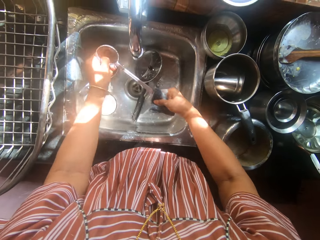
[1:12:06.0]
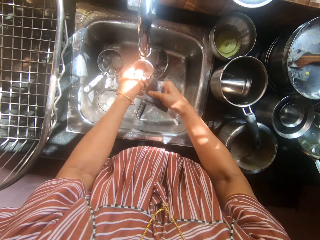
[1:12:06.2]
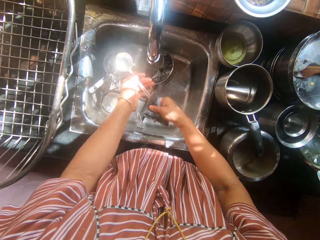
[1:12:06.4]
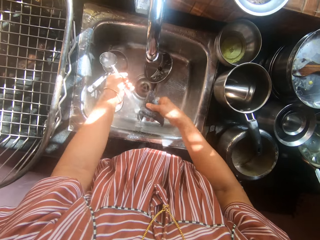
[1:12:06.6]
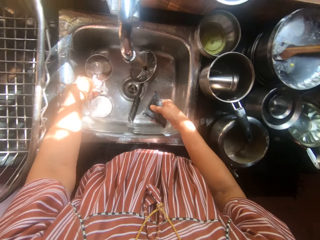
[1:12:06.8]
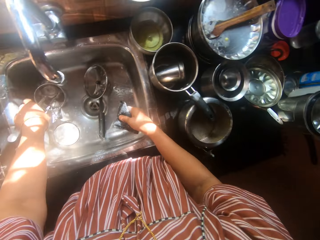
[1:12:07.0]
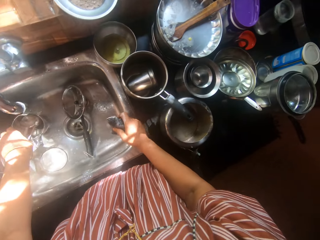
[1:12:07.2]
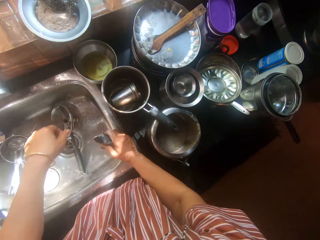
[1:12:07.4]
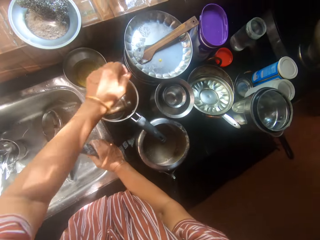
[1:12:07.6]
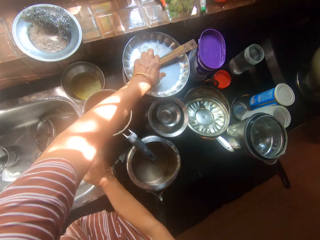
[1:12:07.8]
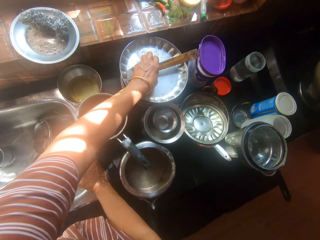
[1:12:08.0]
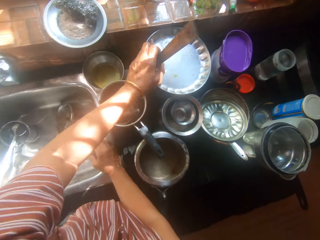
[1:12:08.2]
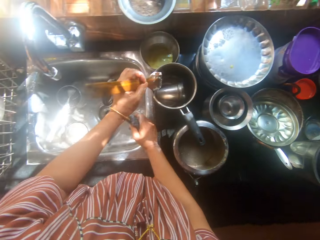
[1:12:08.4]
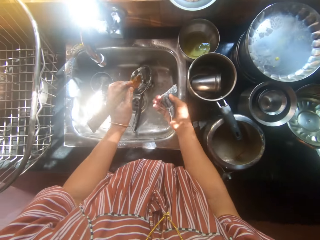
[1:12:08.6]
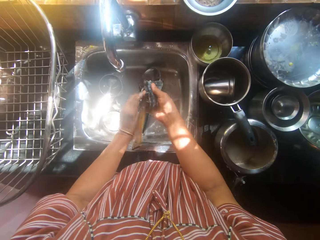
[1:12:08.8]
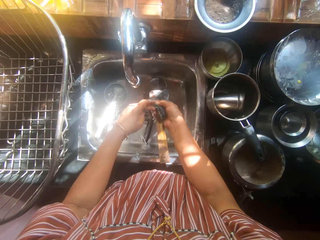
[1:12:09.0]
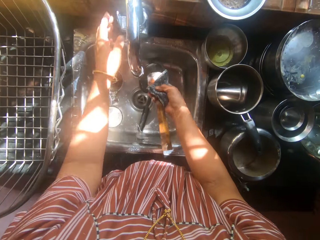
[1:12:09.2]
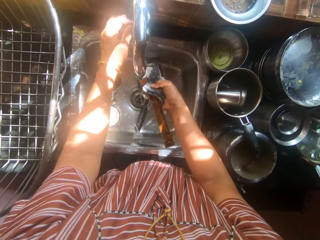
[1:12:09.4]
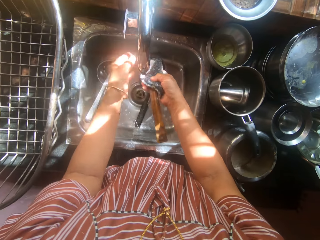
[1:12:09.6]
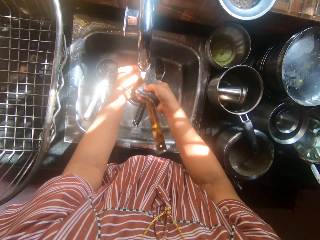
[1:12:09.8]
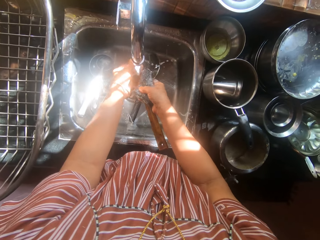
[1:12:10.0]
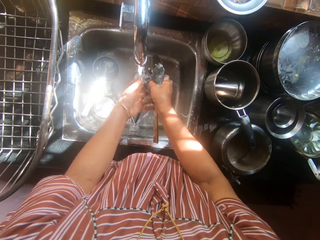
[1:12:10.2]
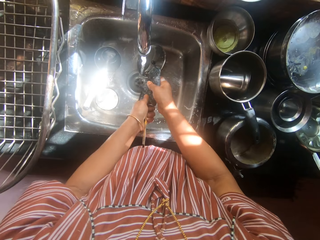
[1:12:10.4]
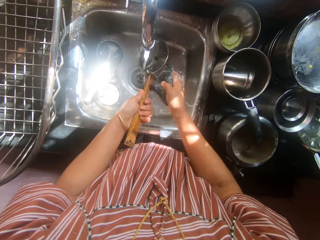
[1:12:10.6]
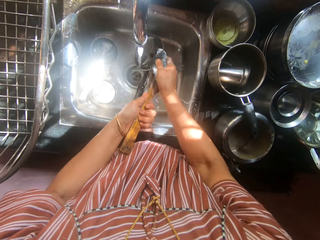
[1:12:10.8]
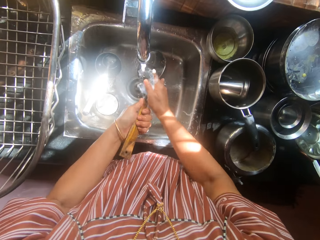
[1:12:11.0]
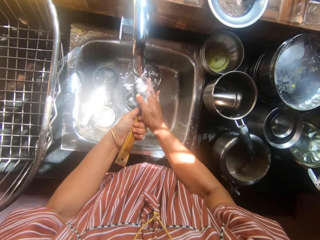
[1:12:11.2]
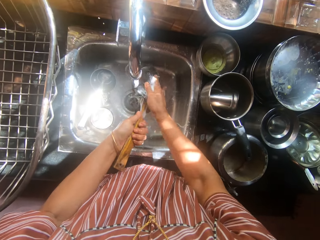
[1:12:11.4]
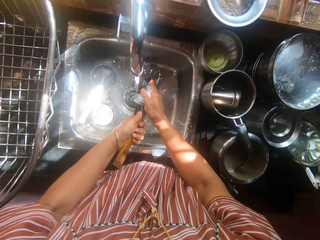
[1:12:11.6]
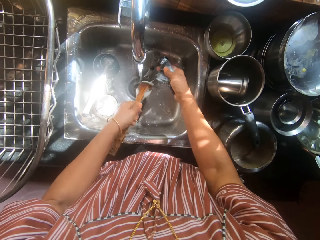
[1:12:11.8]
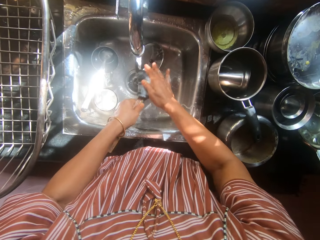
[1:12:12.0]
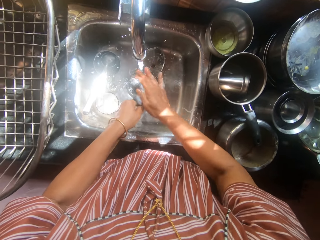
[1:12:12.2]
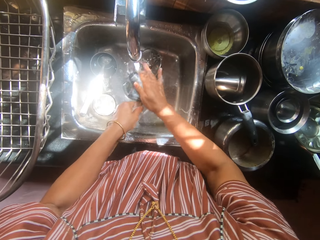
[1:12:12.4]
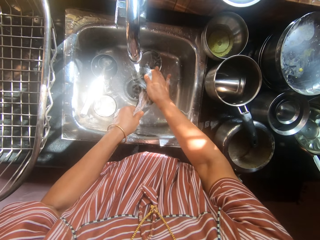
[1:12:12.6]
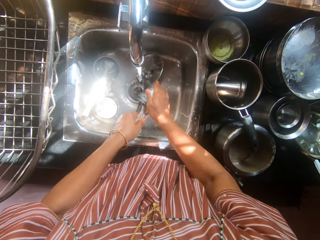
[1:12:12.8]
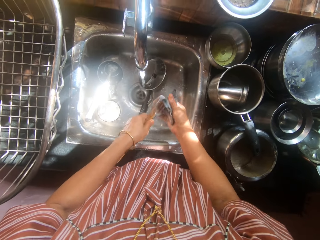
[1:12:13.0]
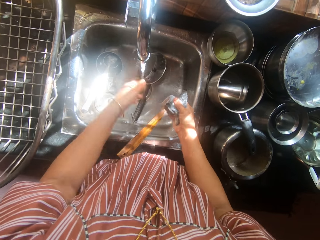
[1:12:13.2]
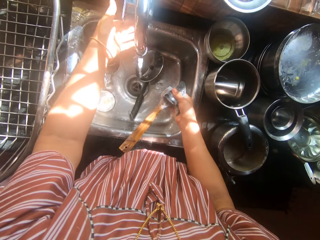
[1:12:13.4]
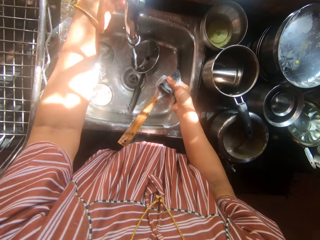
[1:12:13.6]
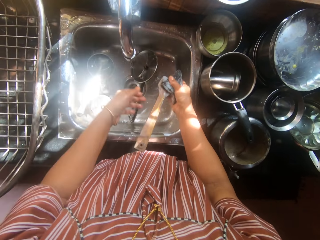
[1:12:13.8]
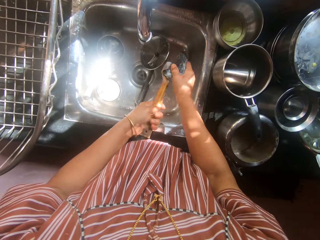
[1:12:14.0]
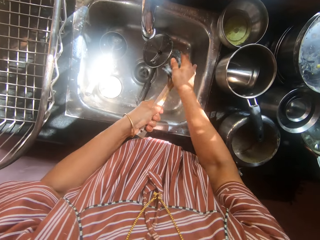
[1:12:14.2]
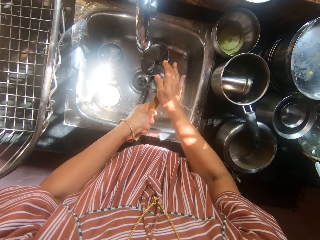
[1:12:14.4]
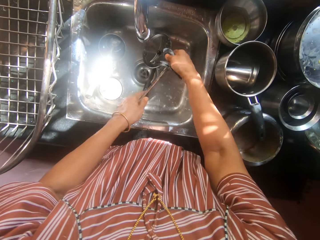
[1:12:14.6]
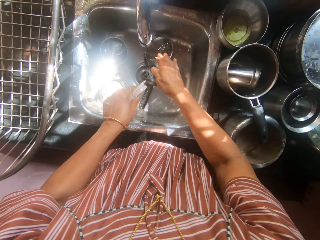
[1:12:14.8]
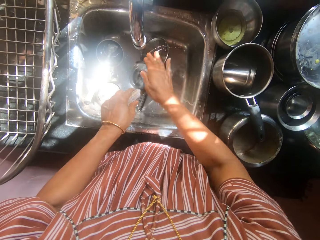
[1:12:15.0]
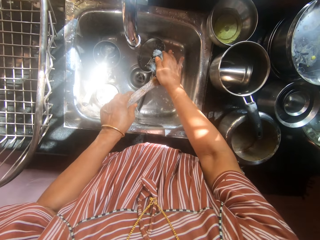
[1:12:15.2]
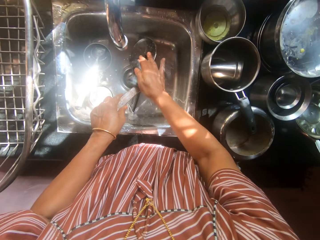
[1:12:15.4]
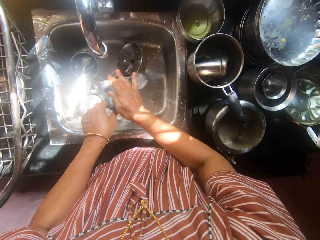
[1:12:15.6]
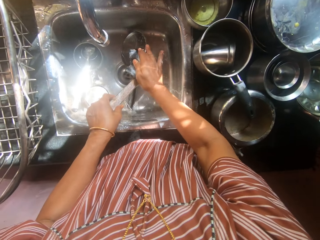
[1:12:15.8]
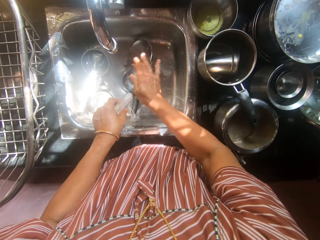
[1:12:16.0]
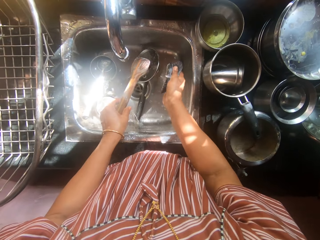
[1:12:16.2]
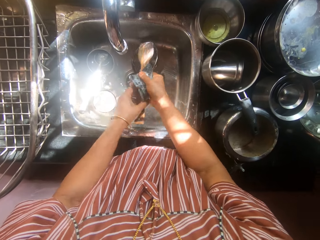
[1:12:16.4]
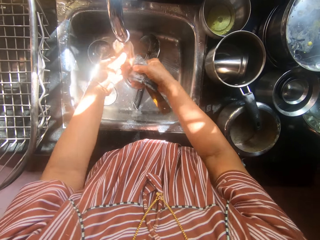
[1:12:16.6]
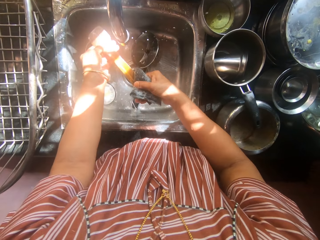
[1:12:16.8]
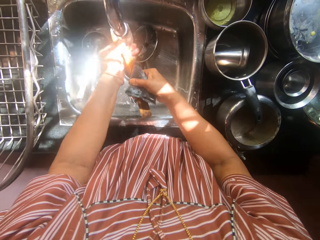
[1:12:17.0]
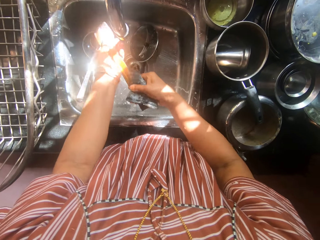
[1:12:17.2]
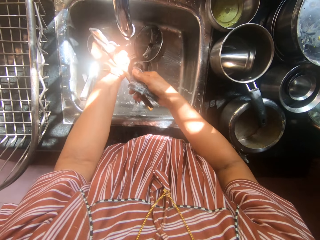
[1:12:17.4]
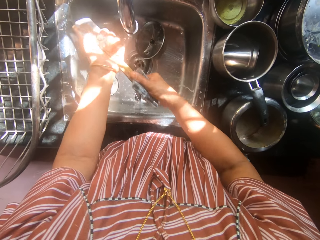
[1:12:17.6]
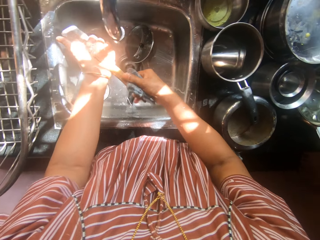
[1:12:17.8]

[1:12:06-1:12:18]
The camera wearer drops the fourth spoon in the cup in the sink. She picks a spatula or cooking stick from the kitchen worktop with her left hand. She transfers the spatula to her right hand. She turns the tap on with her left hand. She holds the spatula with her left hand. She washes the spatula with the sponge. She holds the spatula with her right hand. She turns the tap off with her left hand. She holds the spatula with her left hand. She scrubs the washing stick with the washing sponge.

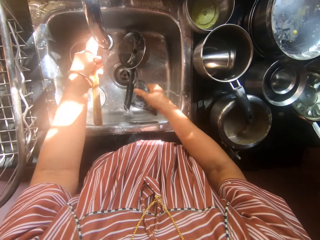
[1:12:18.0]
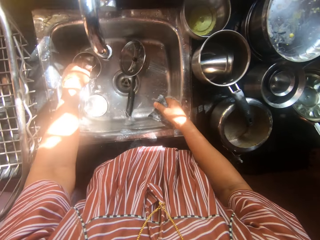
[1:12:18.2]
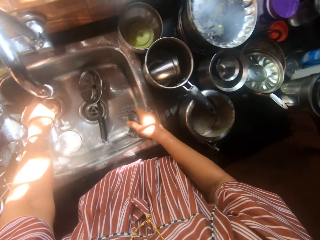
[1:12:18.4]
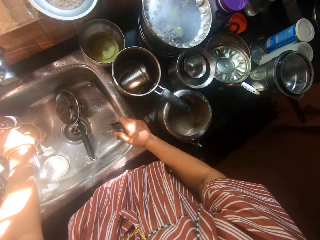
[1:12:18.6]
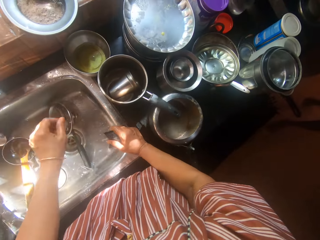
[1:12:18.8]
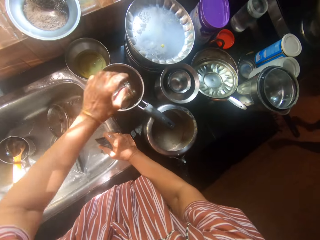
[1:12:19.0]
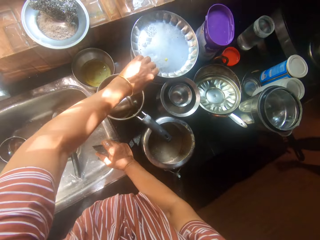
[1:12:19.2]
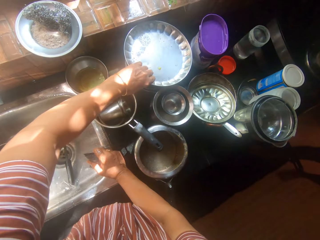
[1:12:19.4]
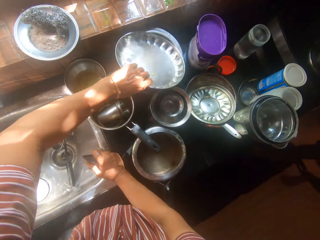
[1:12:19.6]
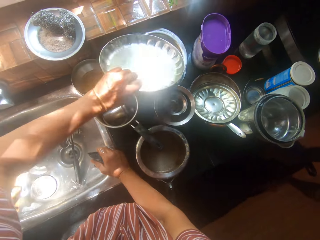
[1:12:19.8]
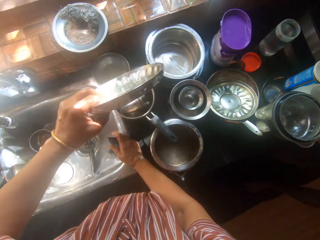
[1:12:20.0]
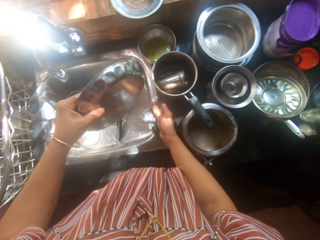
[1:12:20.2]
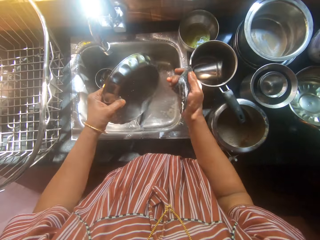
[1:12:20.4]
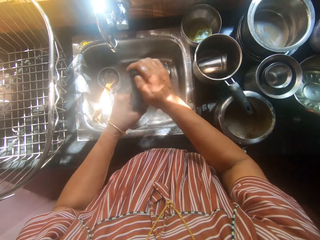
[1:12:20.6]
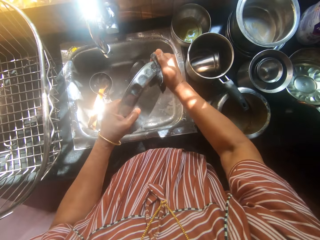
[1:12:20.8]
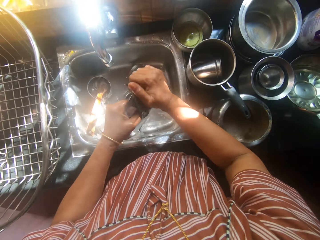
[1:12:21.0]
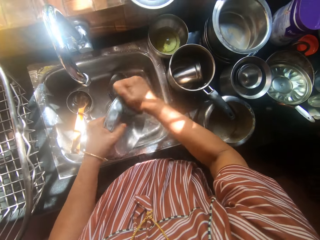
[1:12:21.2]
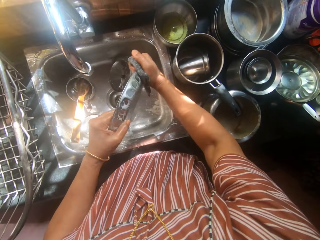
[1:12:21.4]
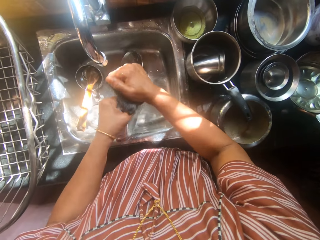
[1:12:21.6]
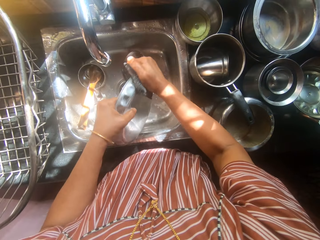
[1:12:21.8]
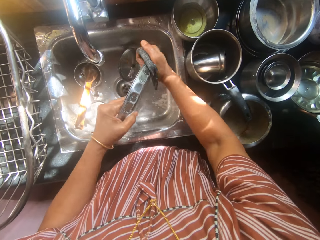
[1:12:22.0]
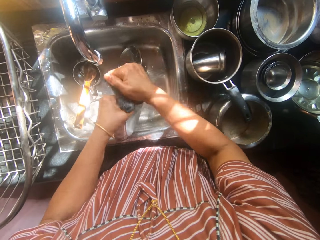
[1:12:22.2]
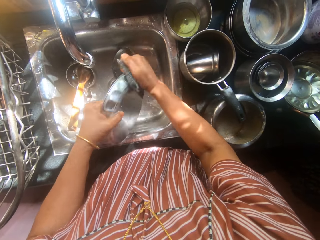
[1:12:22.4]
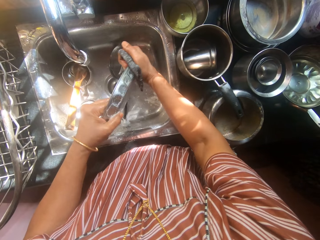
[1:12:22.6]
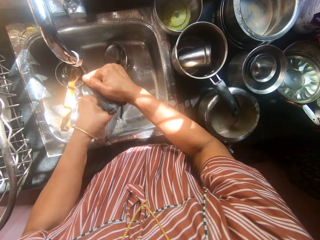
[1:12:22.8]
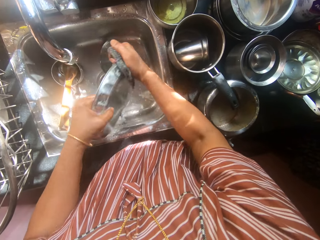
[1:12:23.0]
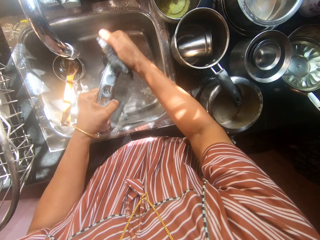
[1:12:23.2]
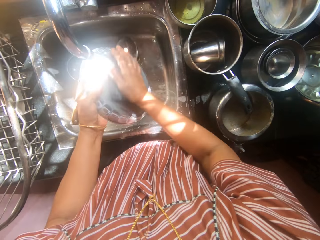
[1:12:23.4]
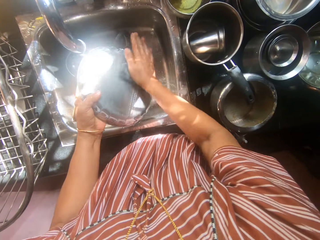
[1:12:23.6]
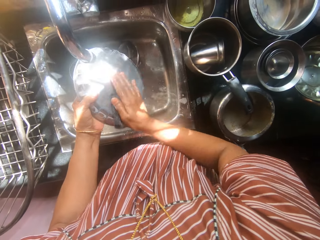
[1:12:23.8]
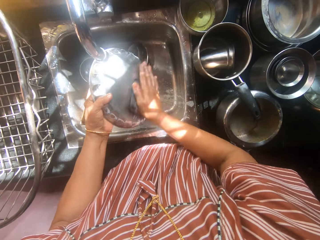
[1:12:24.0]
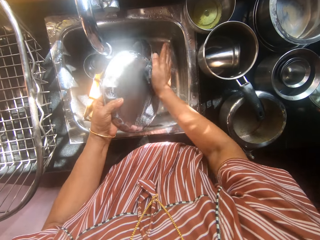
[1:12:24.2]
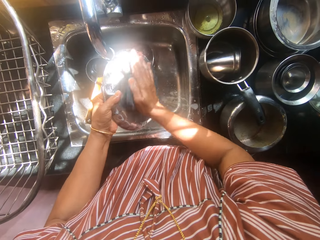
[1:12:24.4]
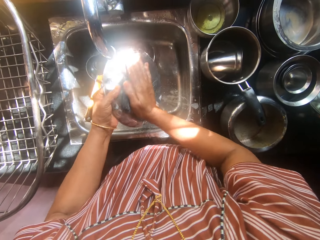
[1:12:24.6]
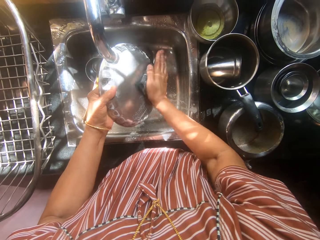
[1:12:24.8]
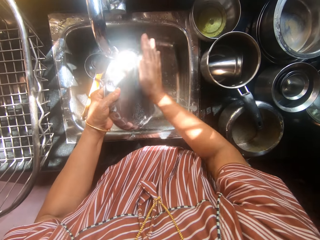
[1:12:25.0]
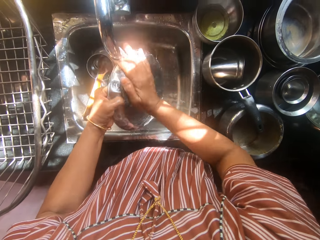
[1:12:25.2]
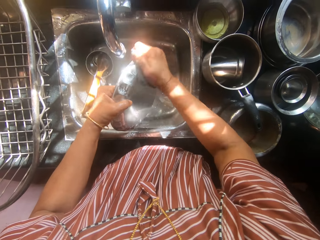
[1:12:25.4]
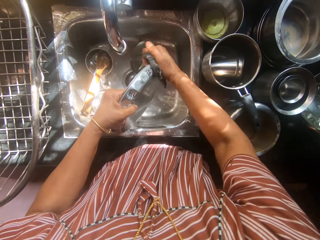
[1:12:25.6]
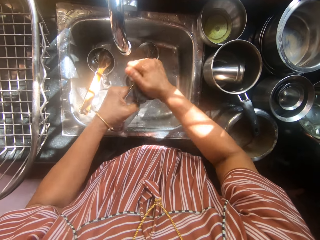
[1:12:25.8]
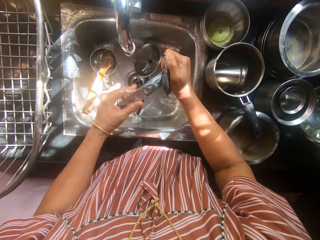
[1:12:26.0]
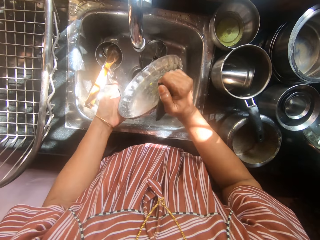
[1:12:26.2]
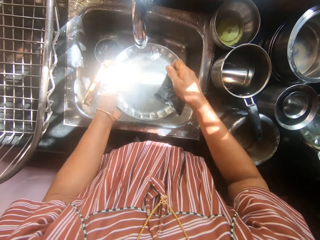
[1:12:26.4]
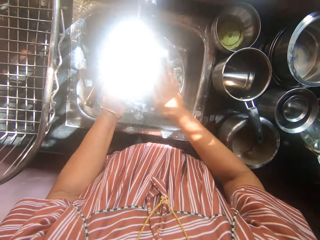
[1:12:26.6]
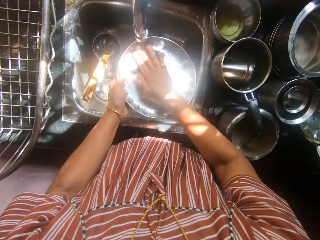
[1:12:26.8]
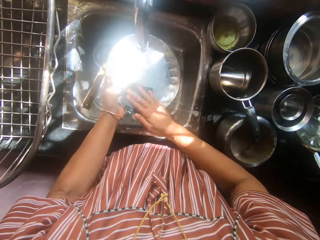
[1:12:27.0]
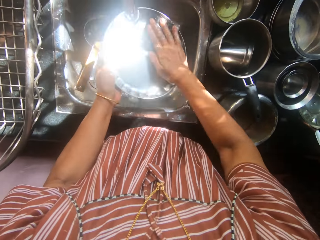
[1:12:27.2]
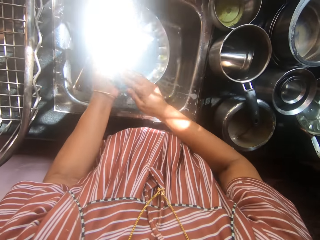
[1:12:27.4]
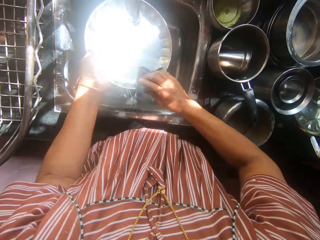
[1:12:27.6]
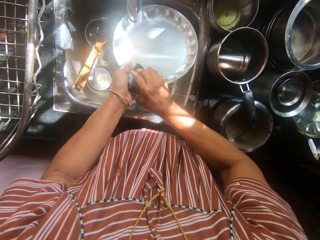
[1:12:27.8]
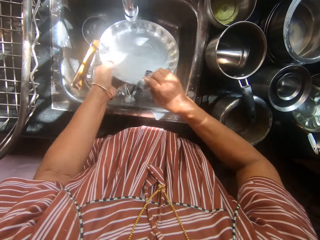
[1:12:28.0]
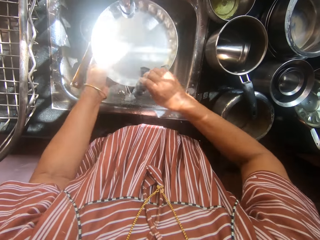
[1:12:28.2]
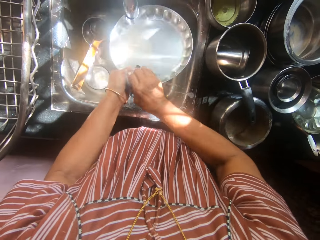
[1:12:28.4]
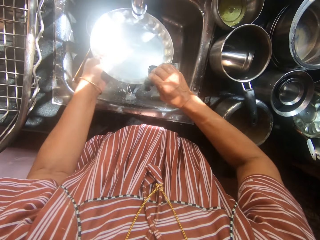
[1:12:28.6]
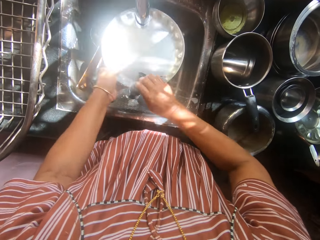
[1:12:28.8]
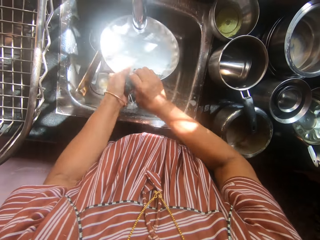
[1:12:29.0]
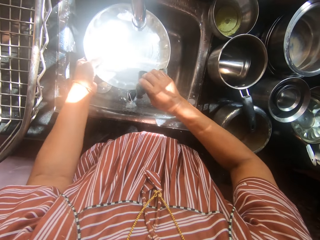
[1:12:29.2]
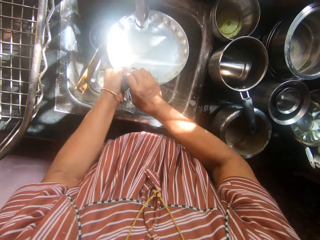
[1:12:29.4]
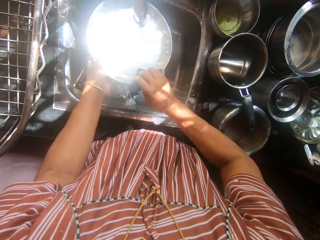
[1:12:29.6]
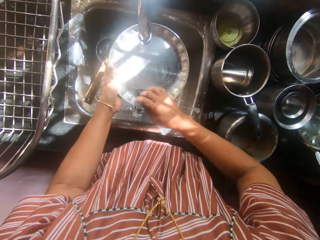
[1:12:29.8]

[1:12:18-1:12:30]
The camera wearer drops the spatula into the cup. She picks up the plate with her left hand. She washes the plate with the sponge.
